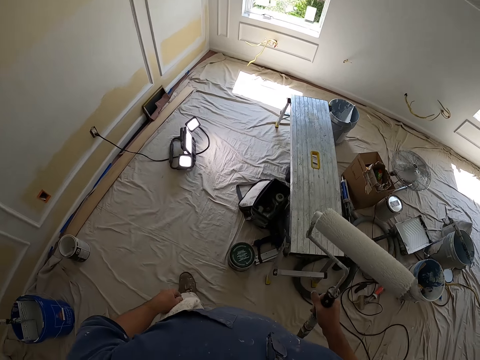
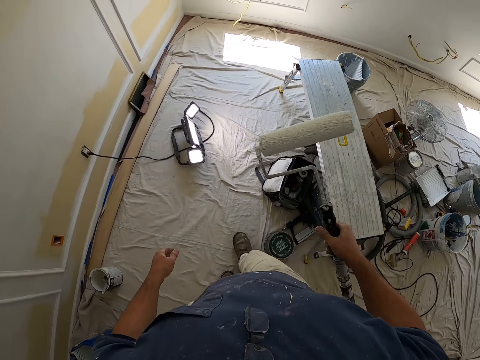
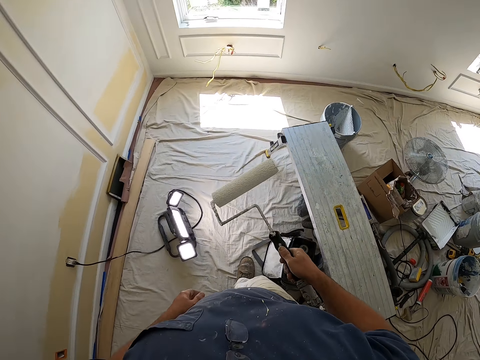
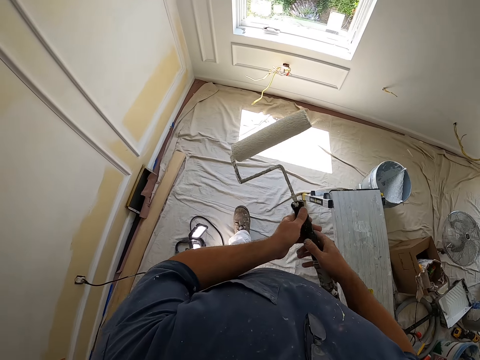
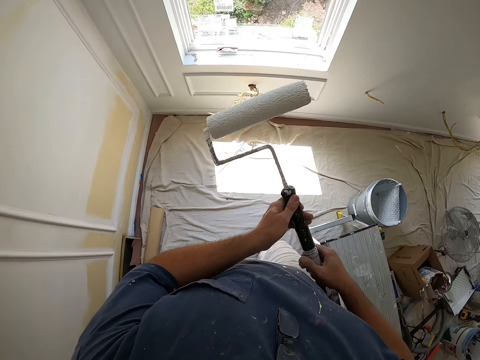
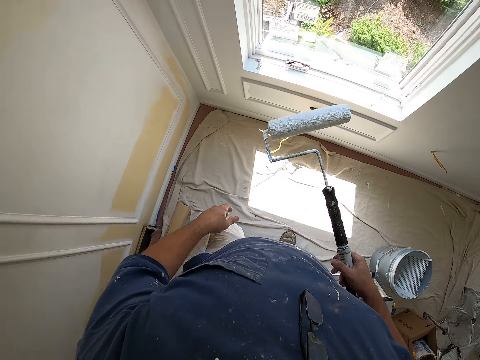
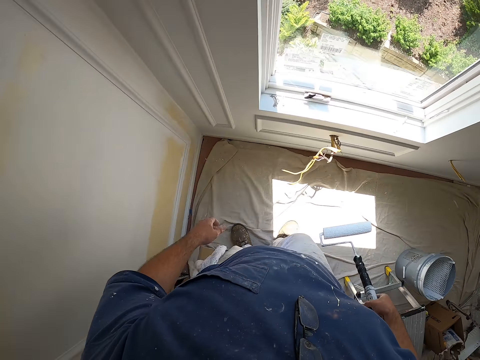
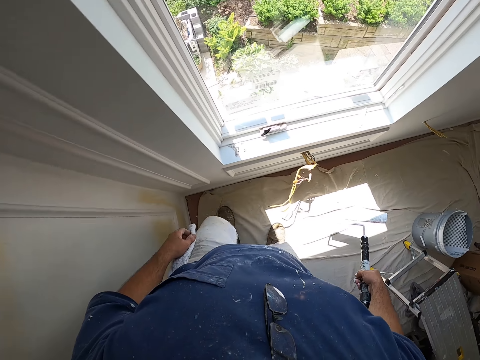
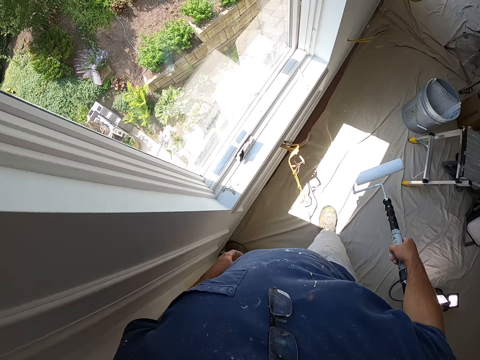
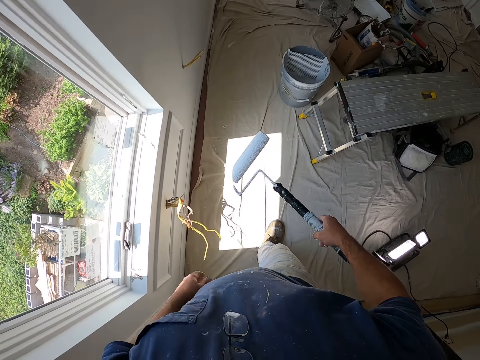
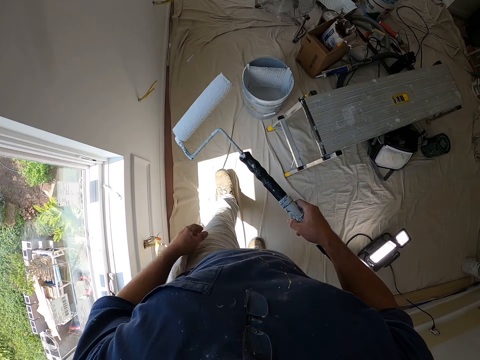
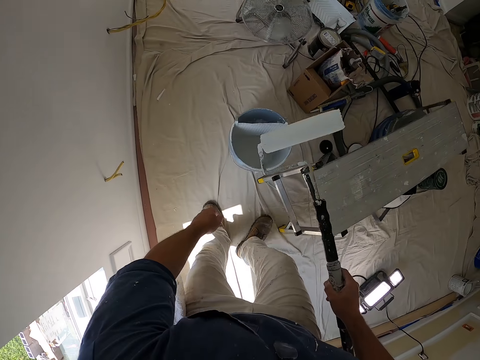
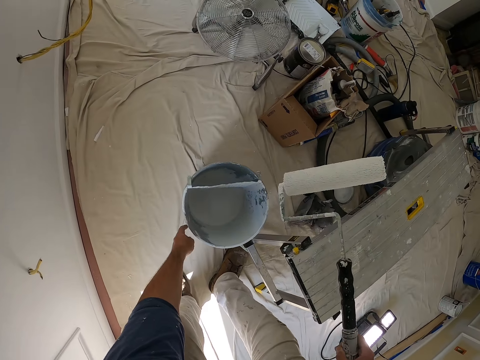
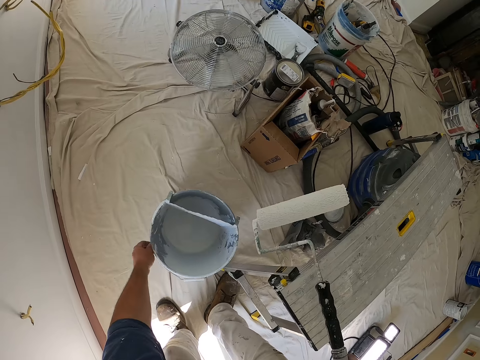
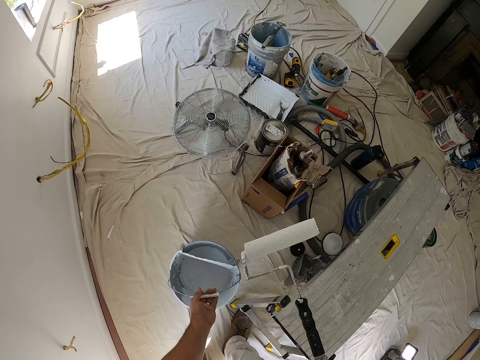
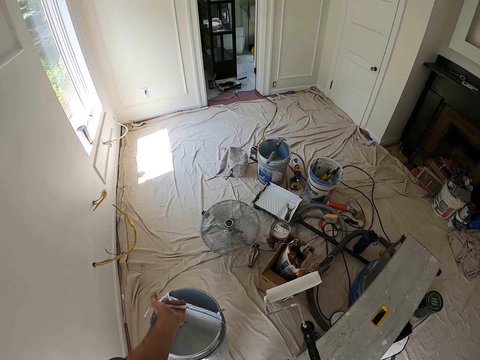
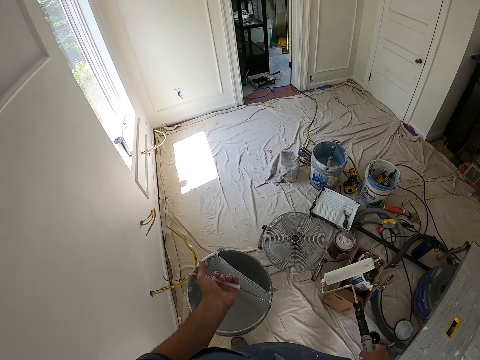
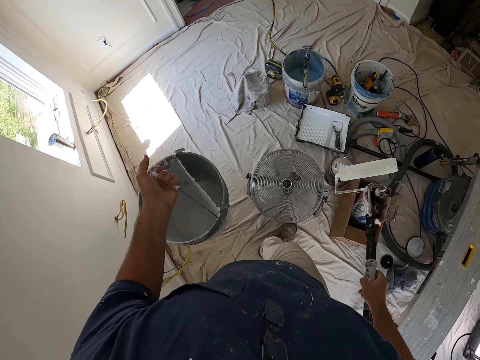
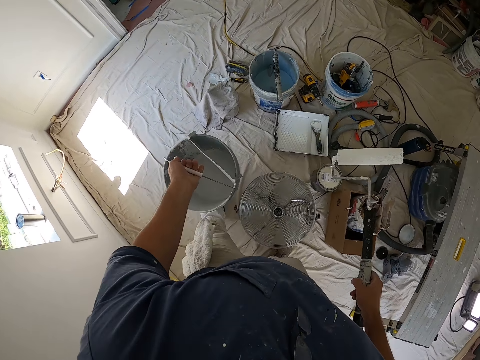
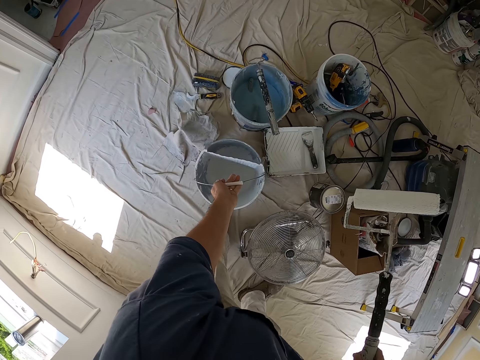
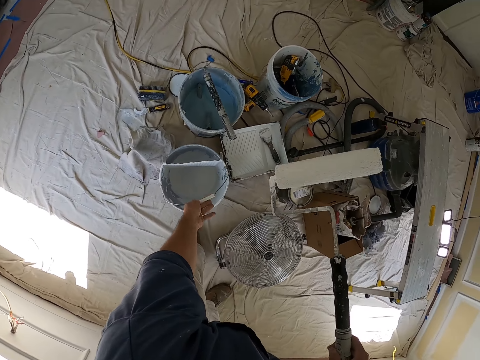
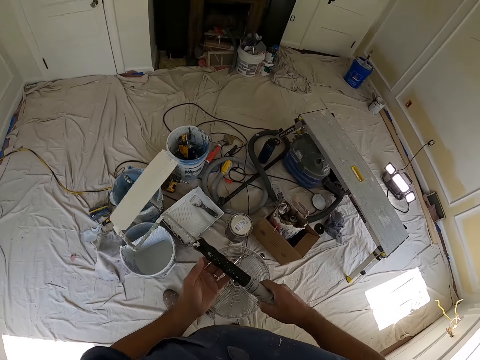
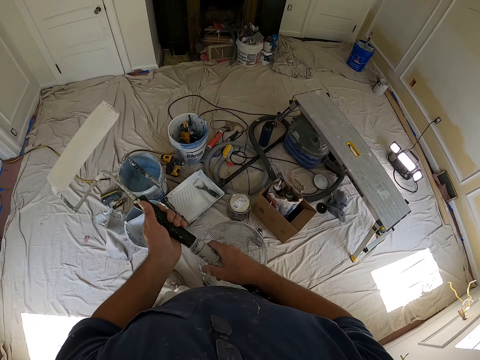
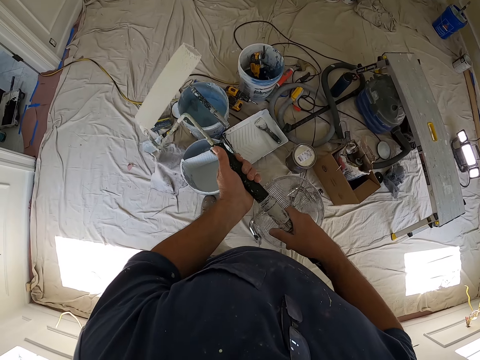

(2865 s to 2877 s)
The camera wearer touches the paint brush with his left hand. He lets go of the paint brush. He walks in the room. He picks up the paint bucket from the floor with his left hand. He walks a bit. He drops the paint bucket on the floor with his left hand.

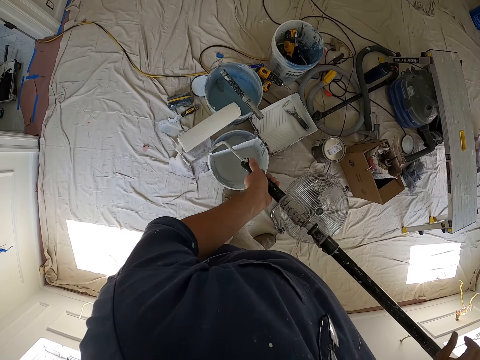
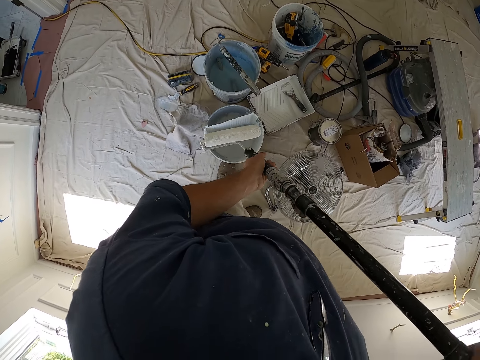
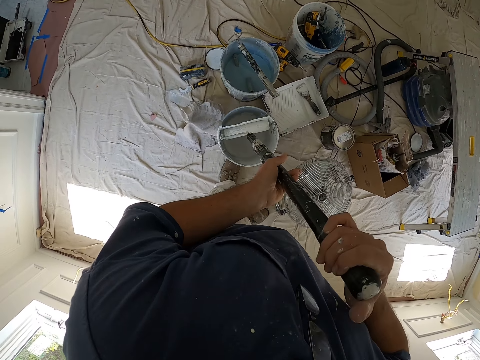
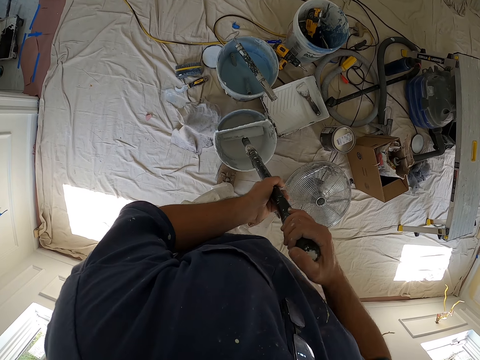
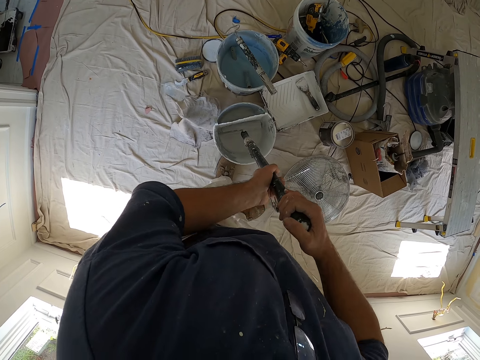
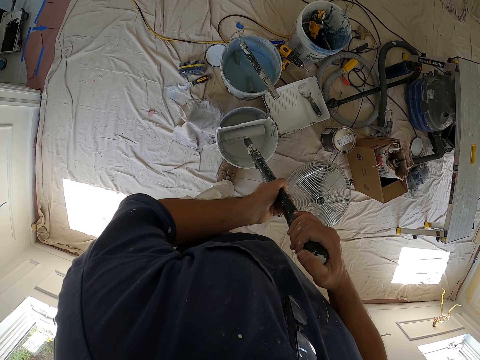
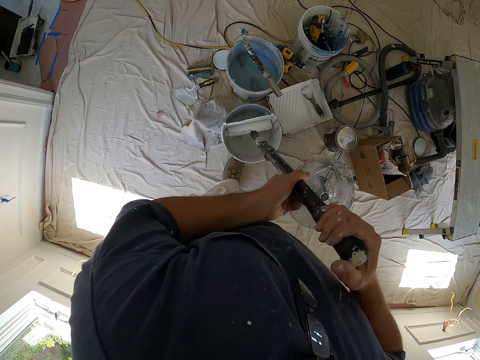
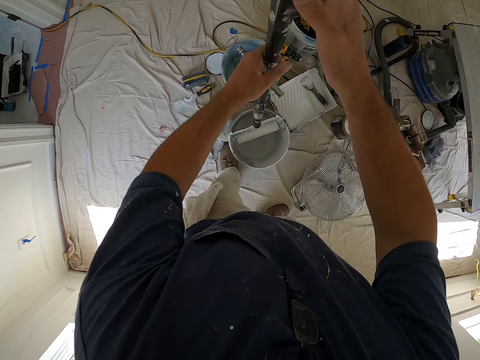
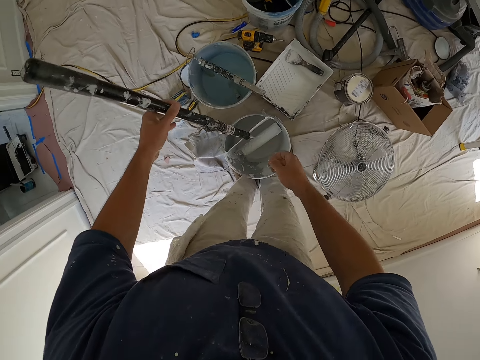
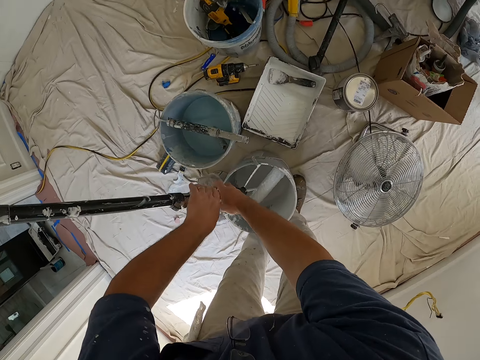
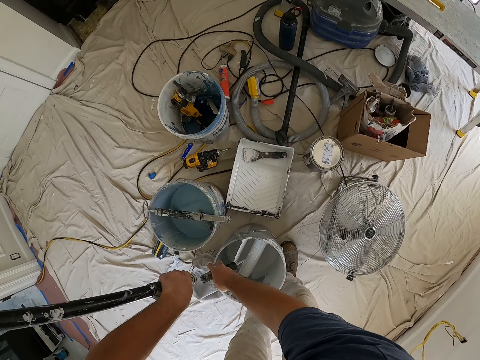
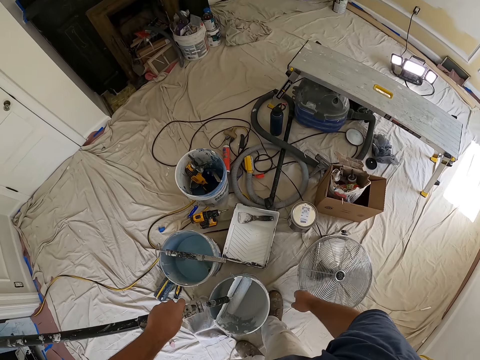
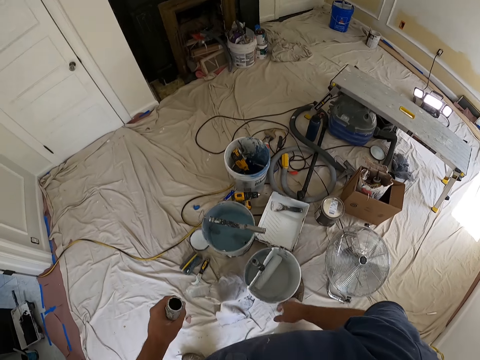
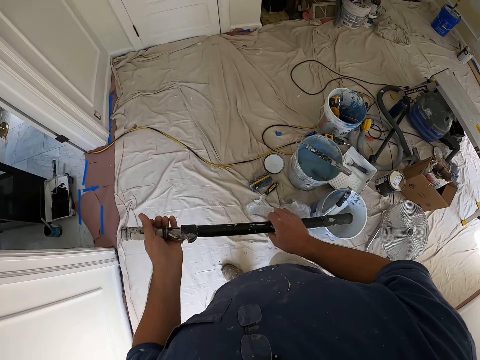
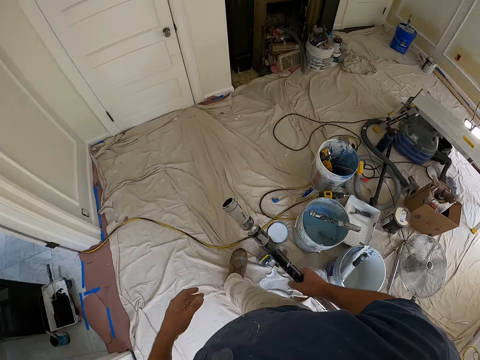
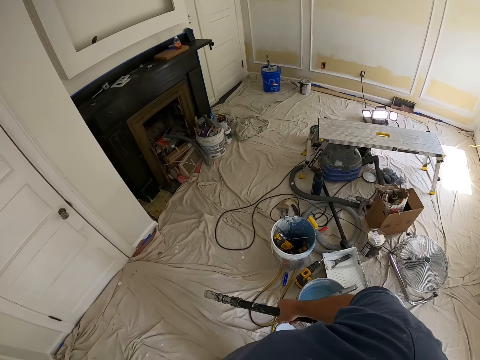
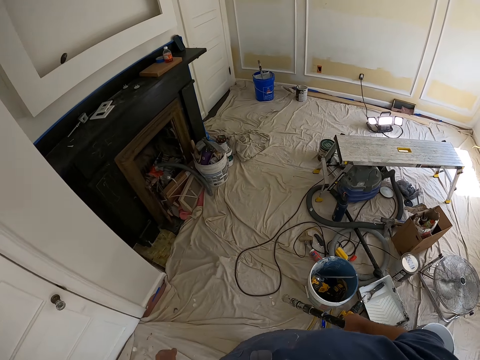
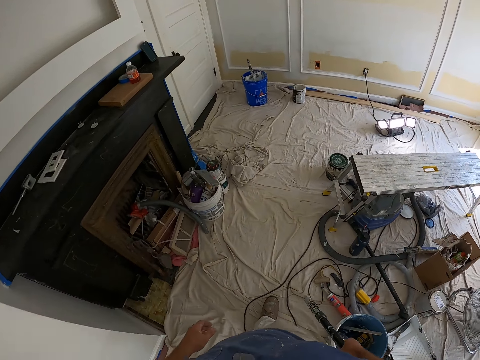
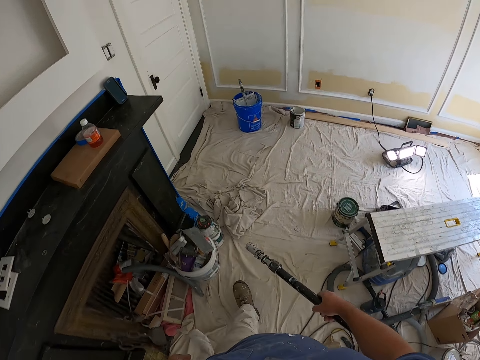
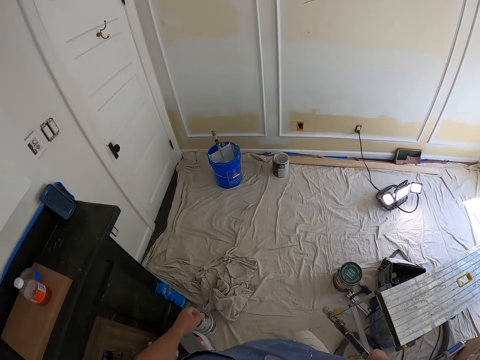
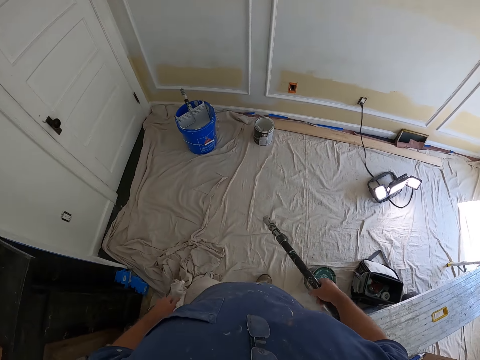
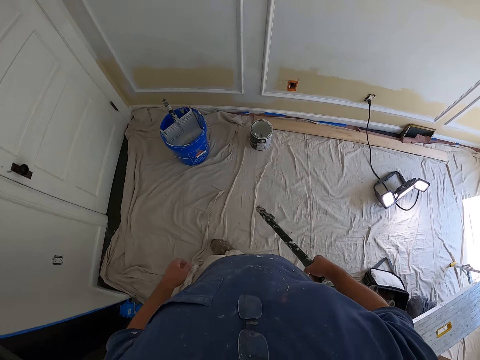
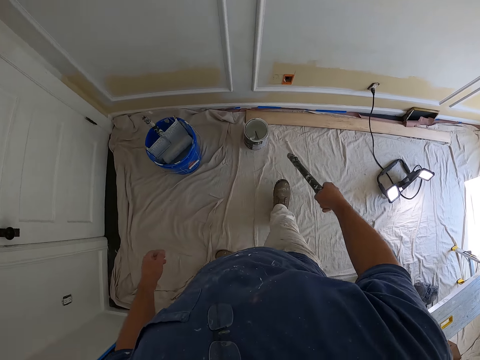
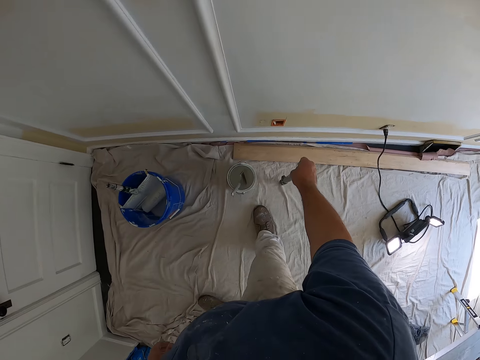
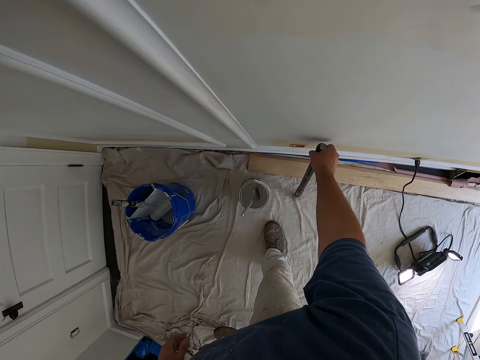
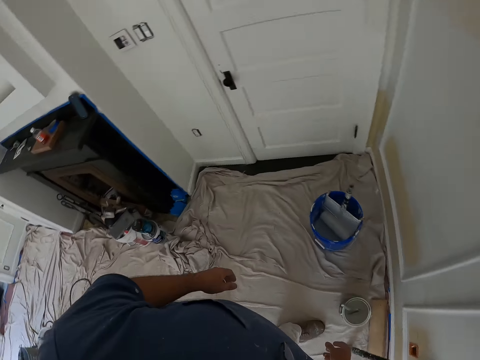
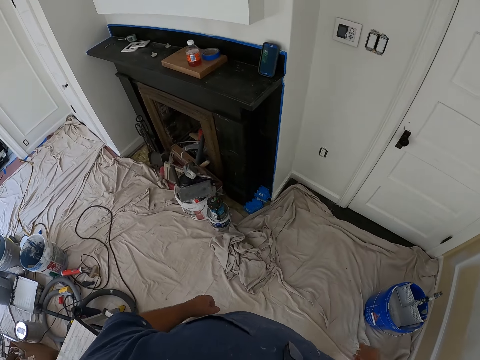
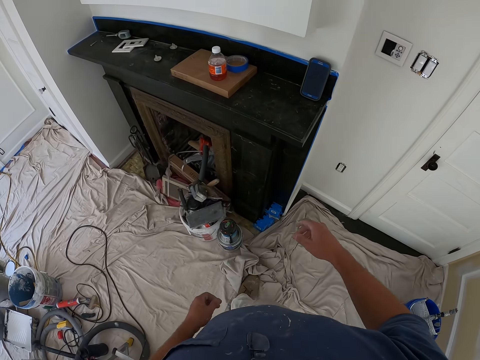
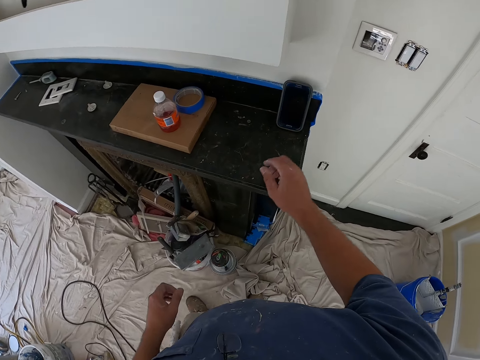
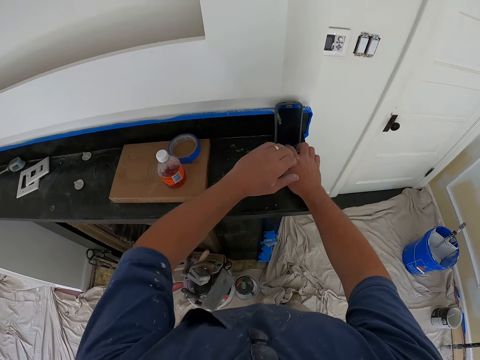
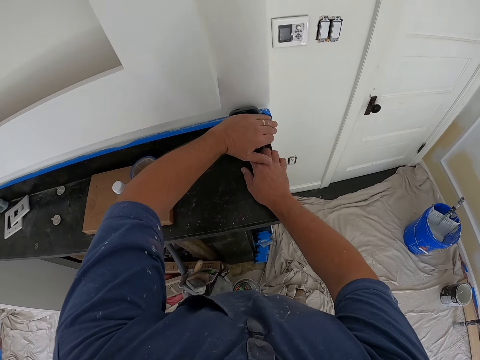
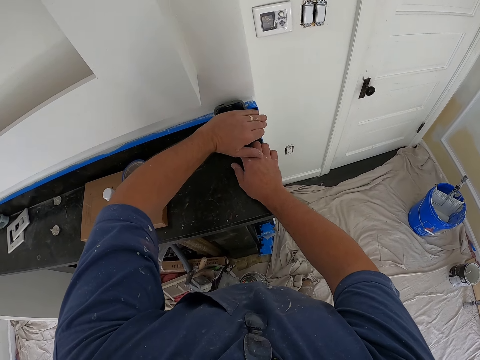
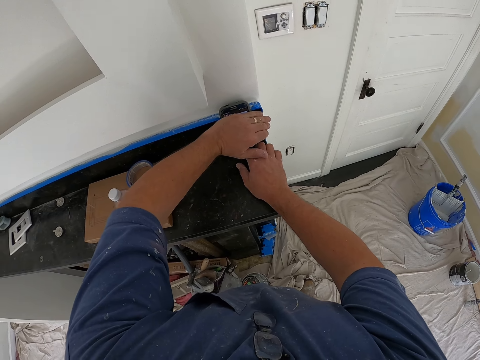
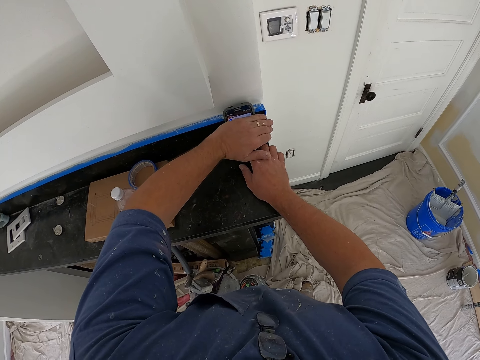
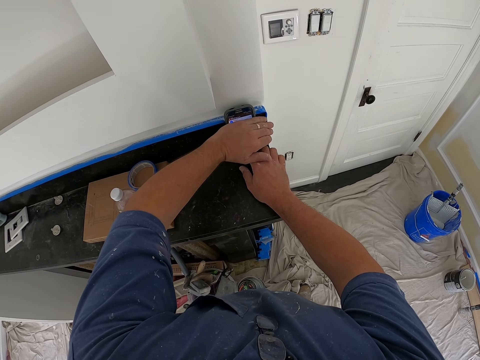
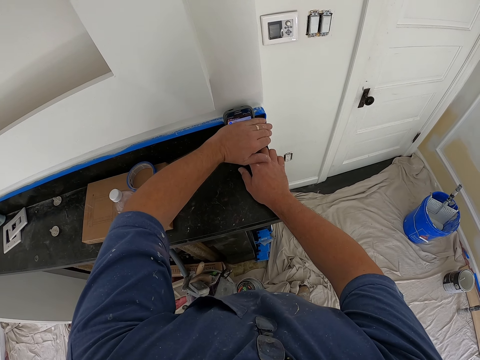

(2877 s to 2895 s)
The camera wearer holds the brush with the left hand. He puts the paint roller into the paint bucket. He lifts the paint, and drops the paint. He unhooks the handle of the paint roller from the paint roller. He holds the roller in his right hand. He walks a bit. He walks in the room. He drops the handle on the floor with his right hand. He places the brush down. He walks in the room. He operates his phone with his right hand. He covers the screen of his phone with his left hand. He holds the phone with both hands.
